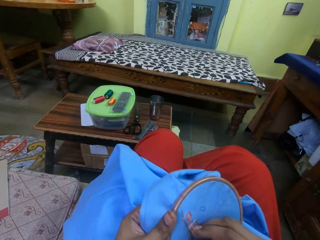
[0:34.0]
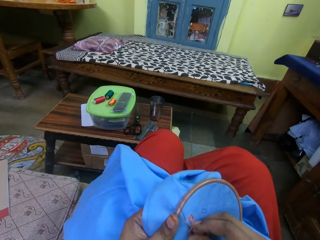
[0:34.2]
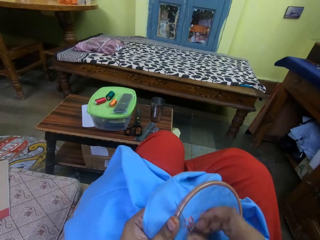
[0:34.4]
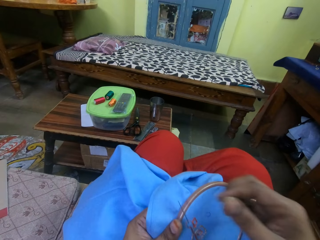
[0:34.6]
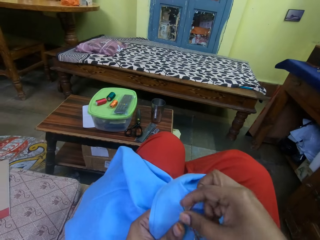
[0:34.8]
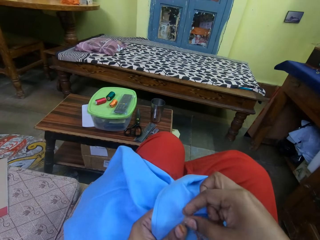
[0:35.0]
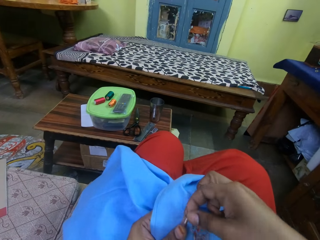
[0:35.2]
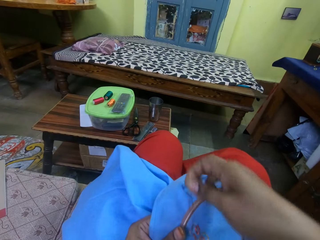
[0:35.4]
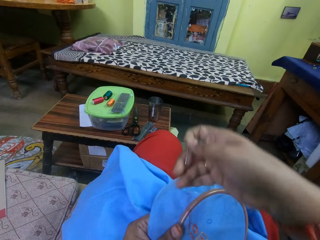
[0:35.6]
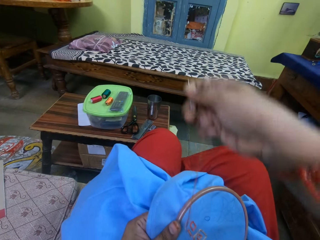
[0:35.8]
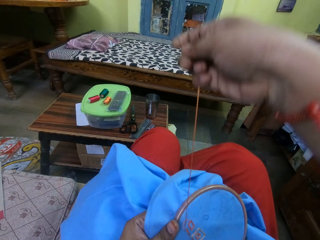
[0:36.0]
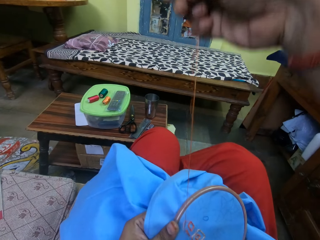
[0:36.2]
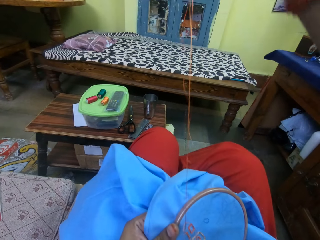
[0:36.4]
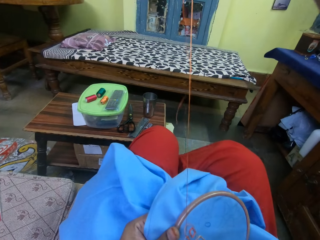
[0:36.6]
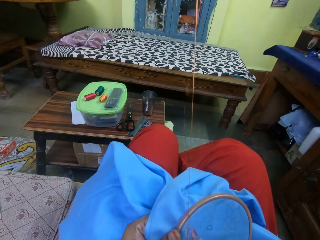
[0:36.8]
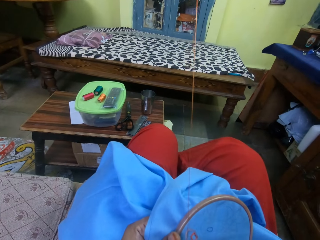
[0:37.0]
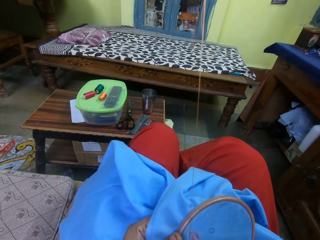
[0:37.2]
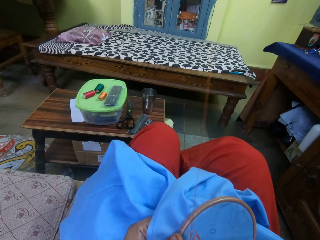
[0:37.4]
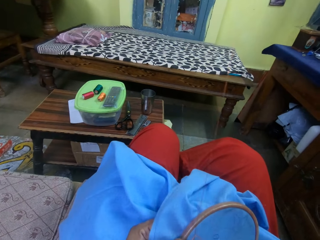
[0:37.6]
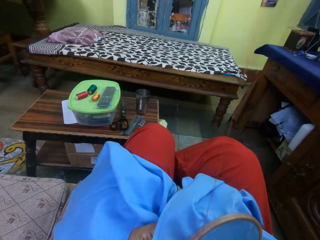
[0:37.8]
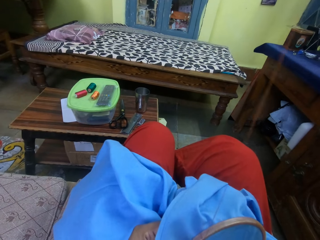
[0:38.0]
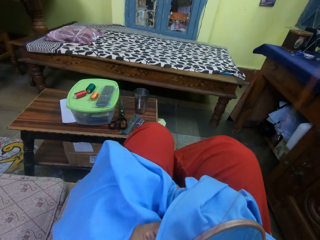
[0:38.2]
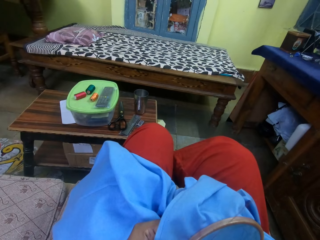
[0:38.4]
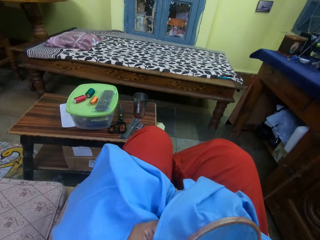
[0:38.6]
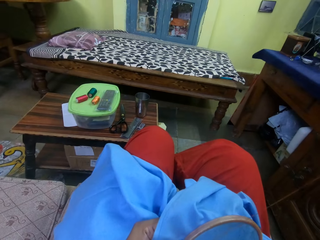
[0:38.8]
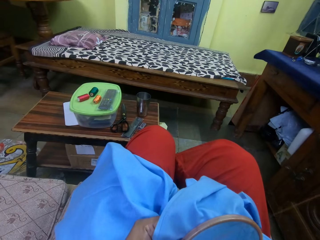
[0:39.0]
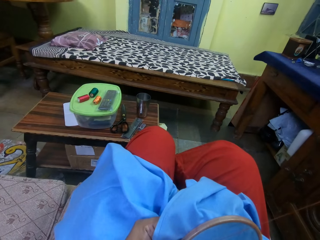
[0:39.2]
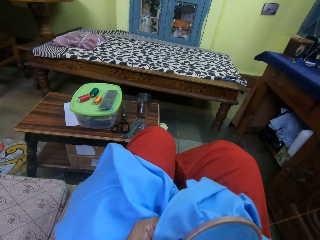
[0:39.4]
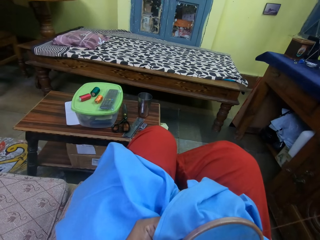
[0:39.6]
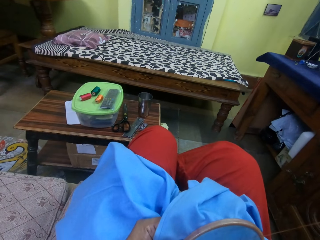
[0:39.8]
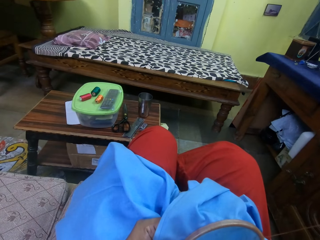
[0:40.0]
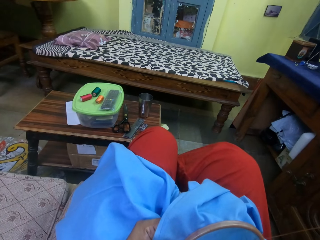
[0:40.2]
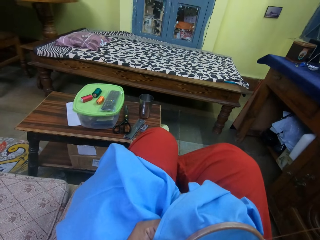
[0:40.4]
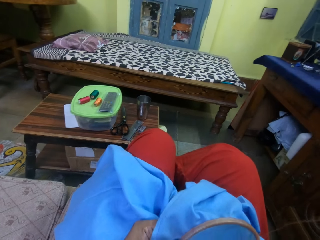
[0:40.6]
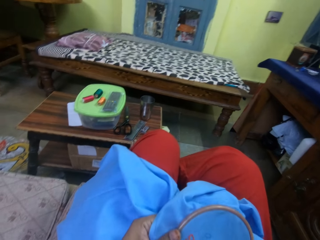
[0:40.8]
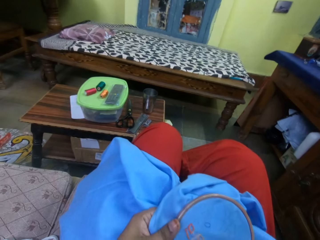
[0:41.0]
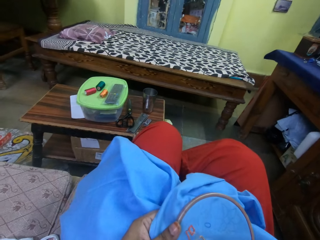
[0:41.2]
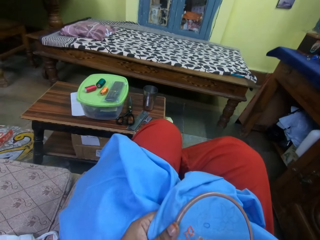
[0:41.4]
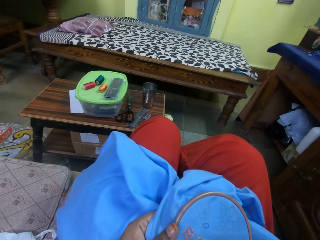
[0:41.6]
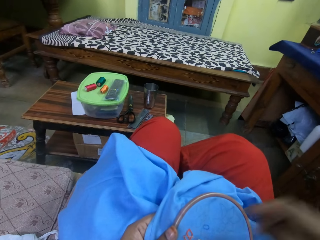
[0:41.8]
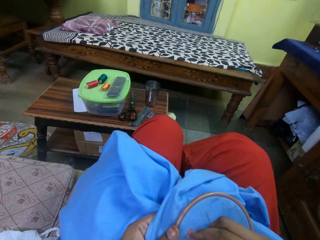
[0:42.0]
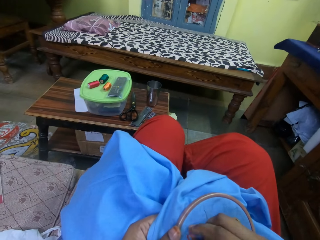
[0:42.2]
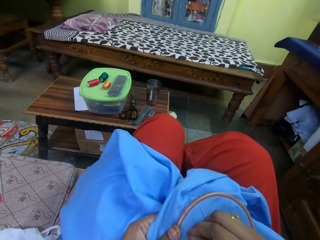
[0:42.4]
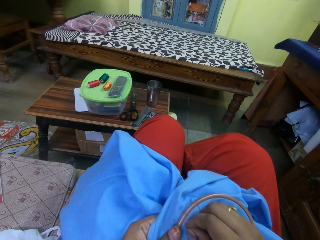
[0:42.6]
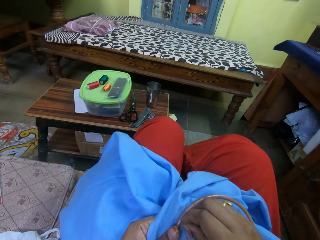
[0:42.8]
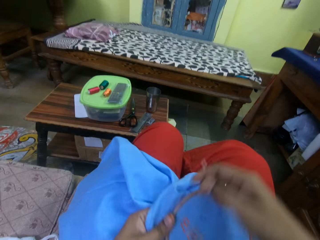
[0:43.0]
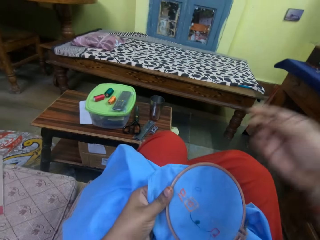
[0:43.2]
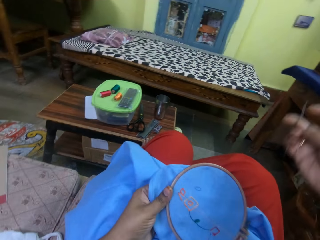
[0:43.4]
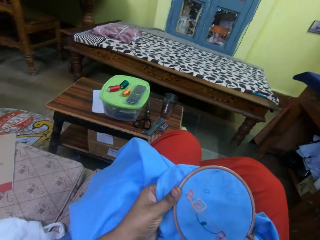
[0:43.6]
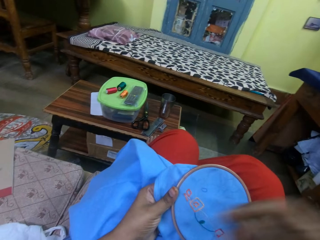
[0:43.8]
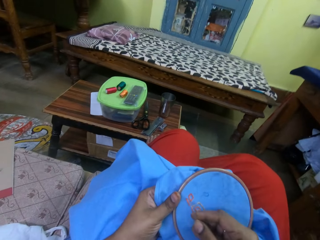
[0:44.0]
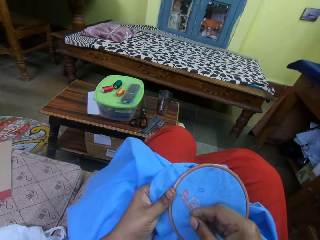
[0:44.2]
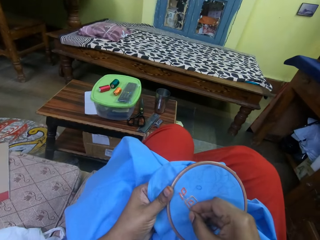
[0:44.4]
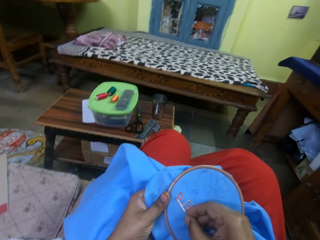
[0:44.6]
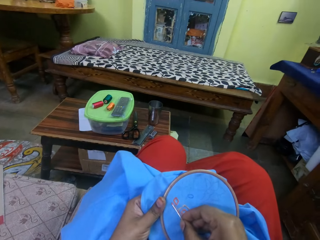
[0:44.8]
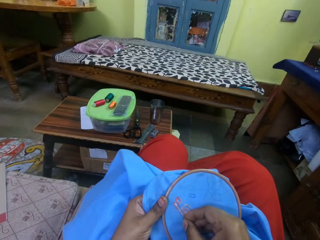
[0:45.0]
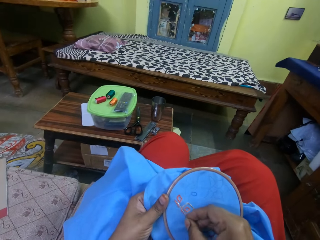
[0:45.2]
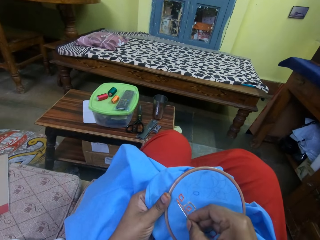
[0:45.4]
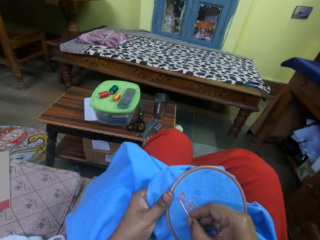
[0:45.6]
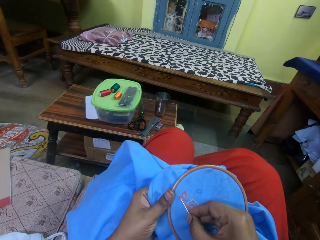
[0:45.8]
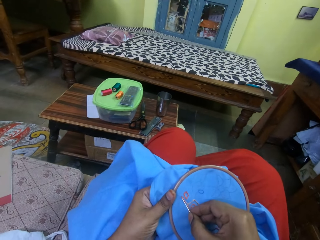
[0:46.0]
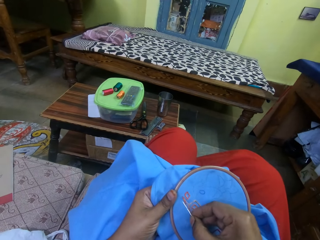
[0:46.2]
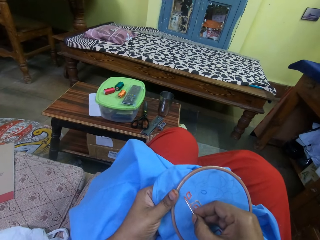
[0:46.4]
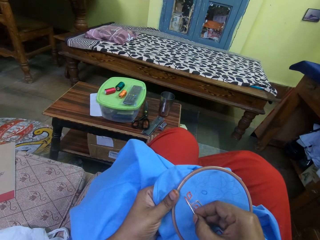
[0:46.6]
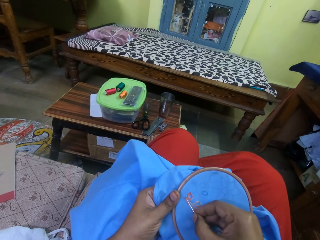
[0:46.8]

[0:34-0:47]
The camera wearer sews the clothing. She pulls a string up with a needle. She looks around. She sews the cloth with her hands.

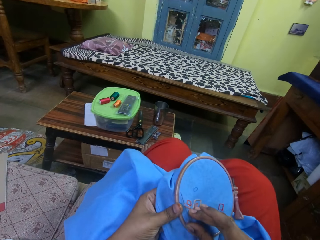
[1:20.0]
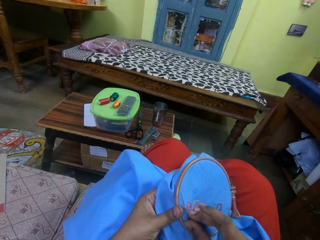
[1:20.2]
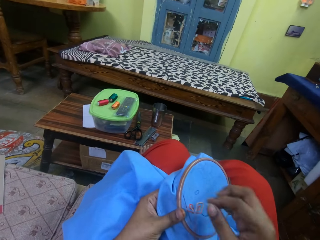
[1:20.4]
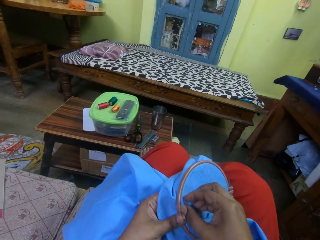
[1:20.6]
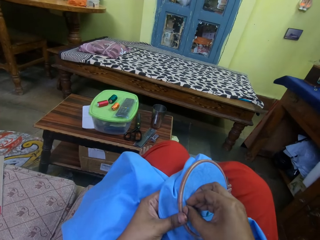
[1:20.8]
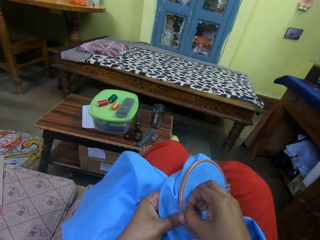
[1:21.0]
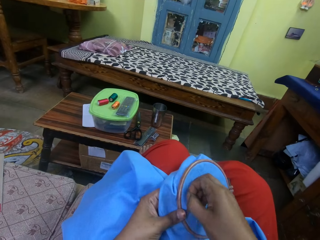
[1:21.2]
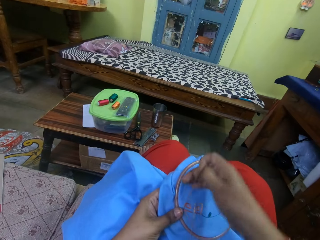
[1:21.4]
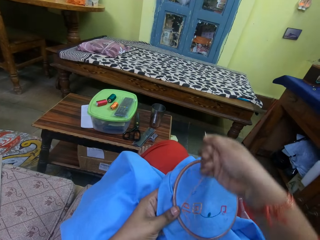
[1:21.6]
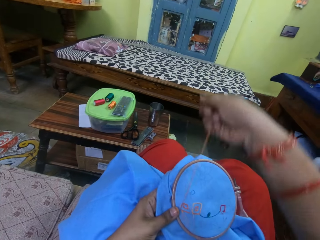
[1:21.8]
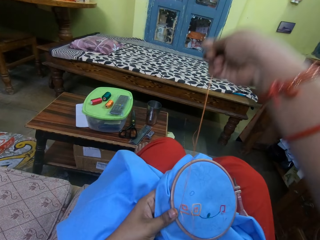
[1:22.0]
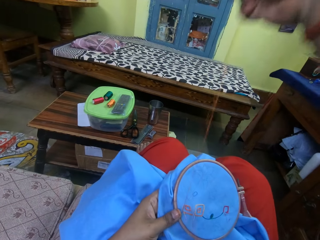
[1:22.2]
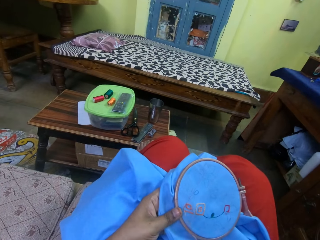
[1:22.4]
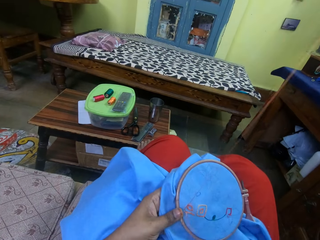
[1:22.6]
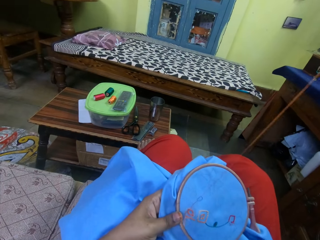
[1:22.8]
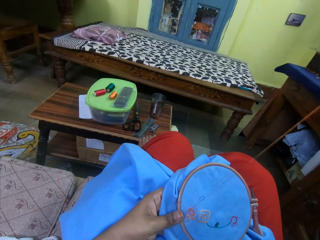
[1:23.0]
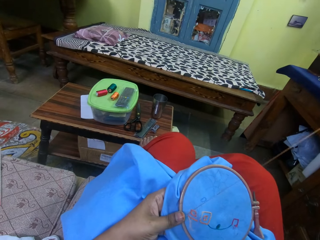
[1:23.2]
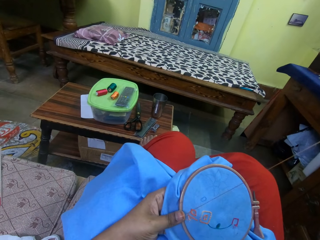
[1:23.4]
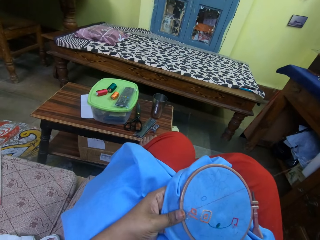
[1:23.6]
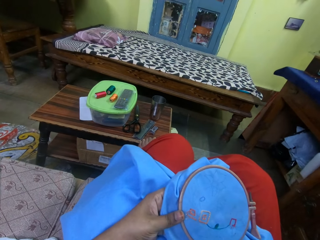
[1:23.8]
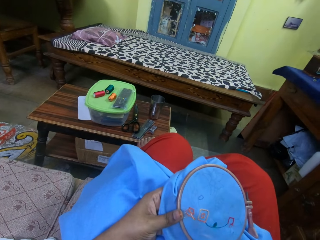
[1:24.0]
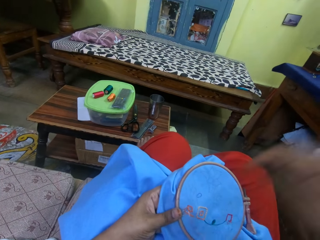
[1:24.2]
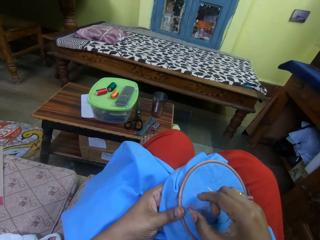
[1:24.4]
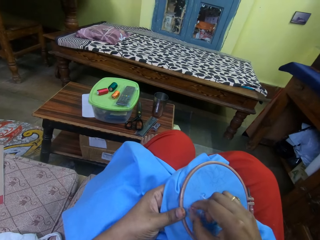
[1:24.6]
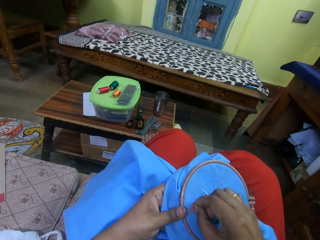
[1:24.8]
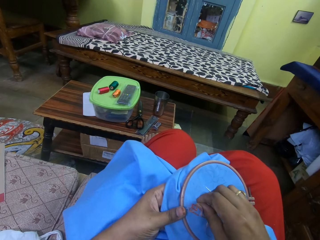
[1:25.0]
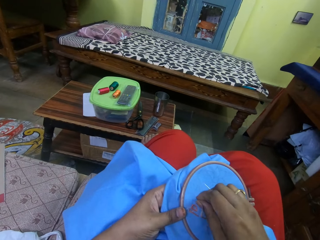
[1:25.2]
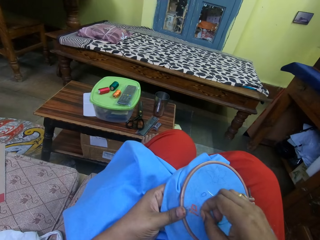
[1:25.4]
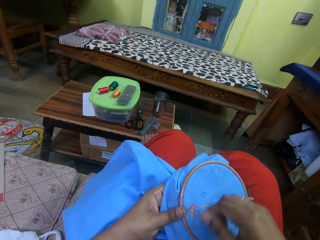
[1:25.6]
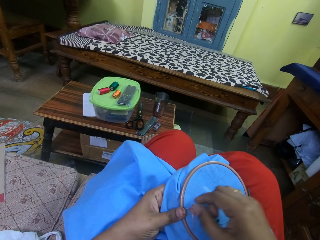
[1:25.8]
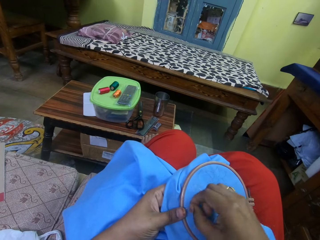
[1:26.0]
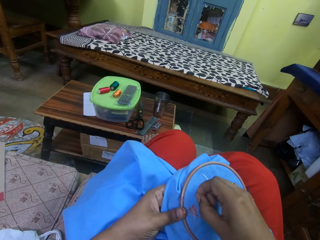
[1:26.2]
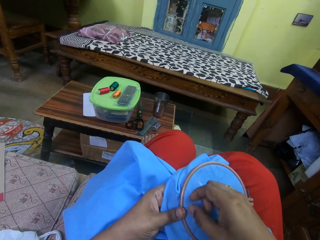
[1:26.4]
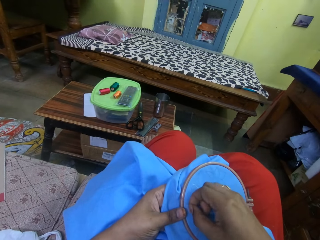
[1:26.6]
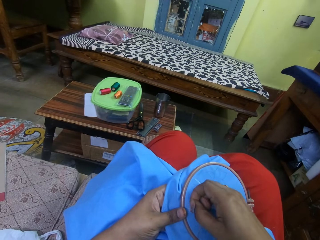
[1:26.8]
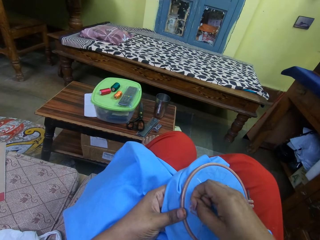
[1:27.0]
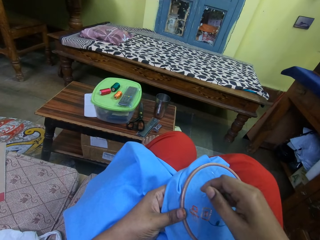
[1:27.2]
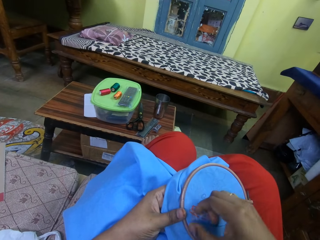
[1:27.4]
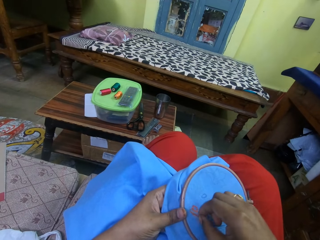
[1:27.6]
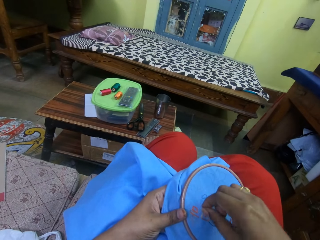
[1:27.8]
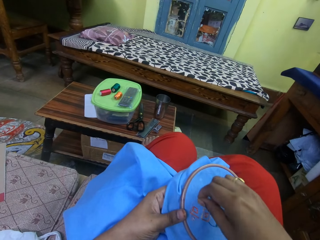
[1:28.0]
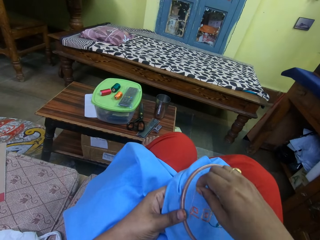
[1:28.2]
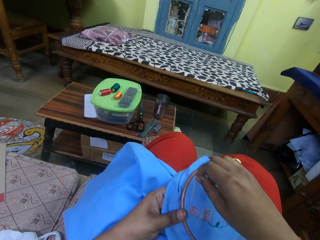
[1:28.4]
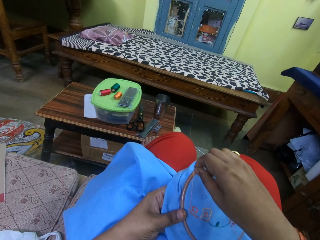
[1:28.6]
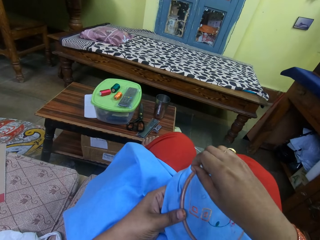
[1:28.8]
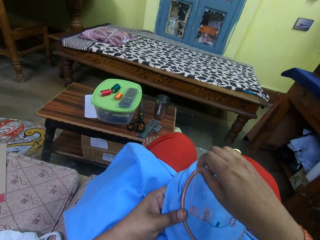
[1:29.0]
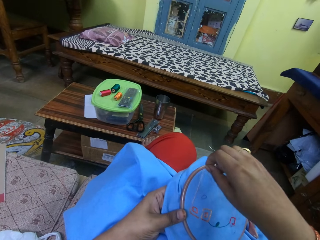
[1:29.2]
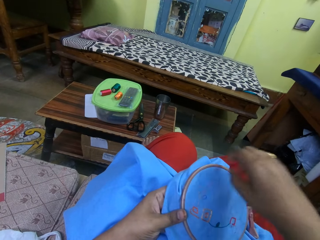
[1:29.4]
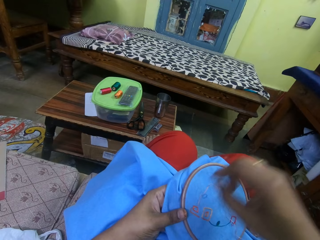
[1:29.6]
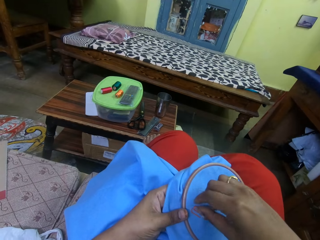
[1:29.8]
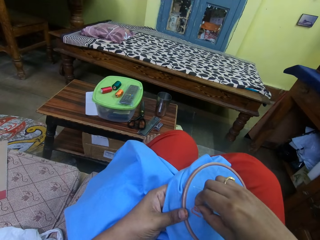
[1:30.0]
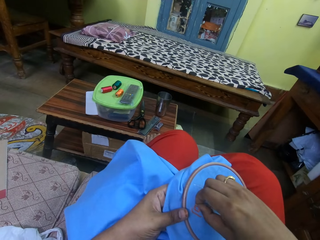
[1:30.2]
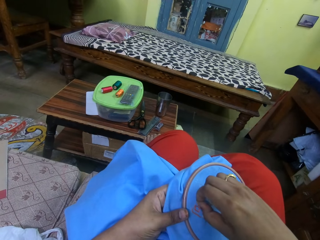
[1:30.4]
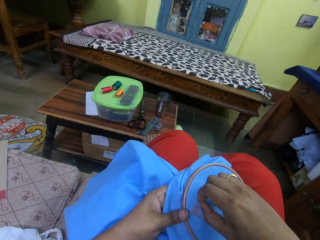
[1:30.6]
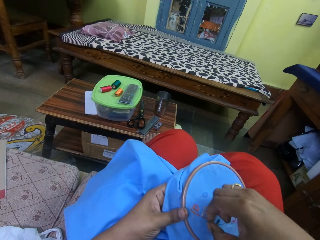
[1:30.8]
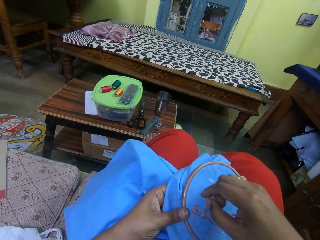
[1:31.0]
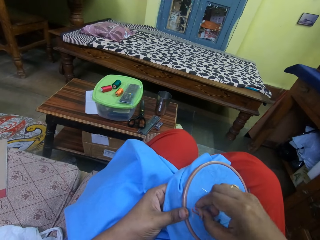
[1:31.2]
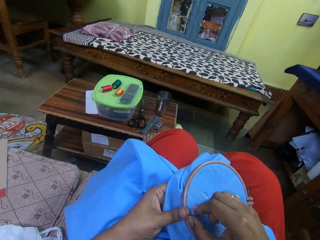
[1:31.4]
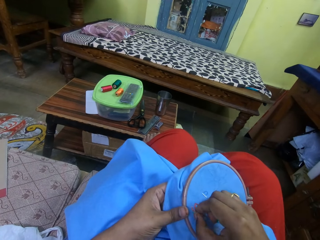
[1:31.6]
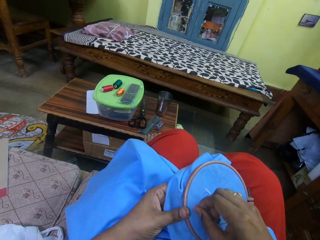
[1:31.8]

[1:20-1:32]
The camera wearer pulls a string up with a needle. She pulls the string on the clothing with her right hand. She lowers the hand to the clothing.
